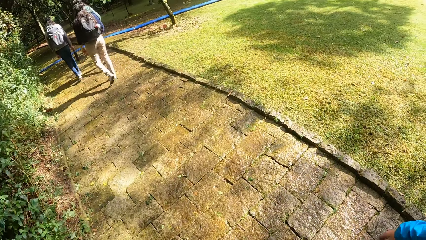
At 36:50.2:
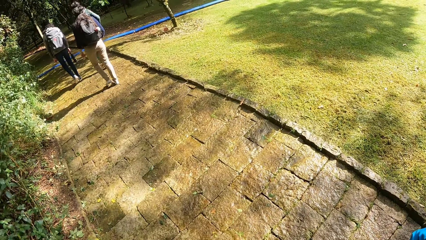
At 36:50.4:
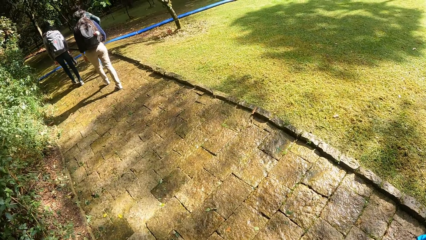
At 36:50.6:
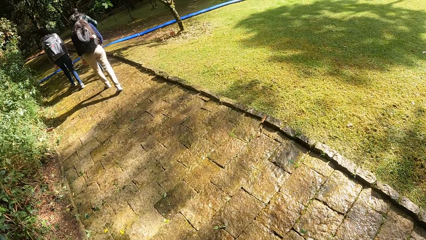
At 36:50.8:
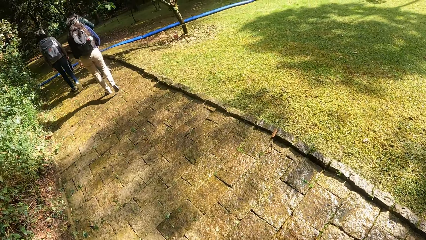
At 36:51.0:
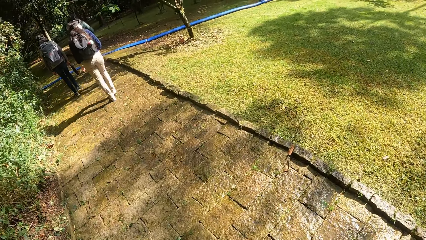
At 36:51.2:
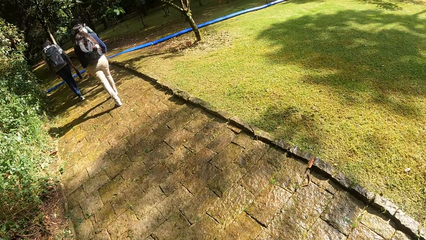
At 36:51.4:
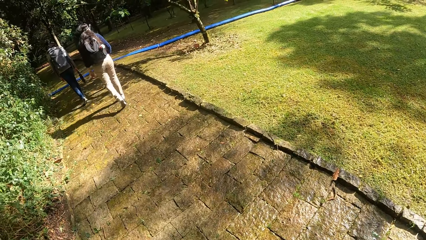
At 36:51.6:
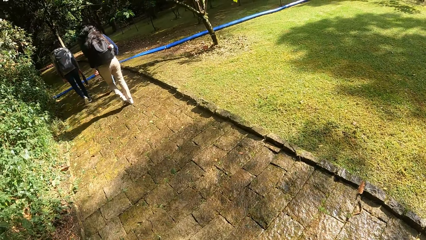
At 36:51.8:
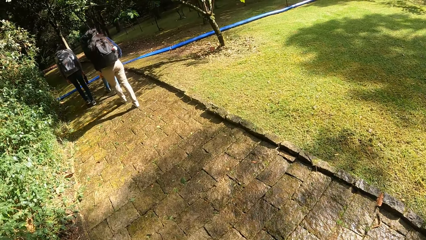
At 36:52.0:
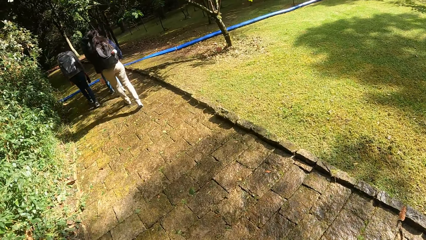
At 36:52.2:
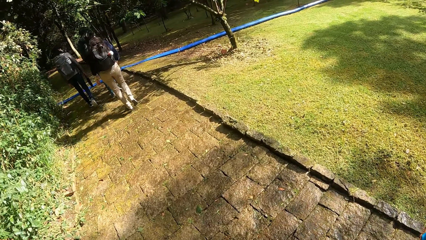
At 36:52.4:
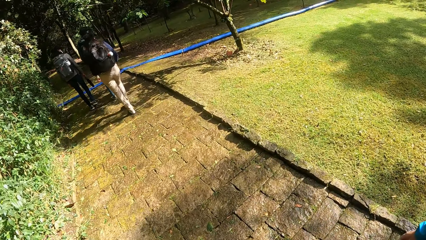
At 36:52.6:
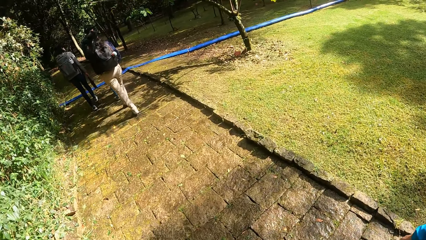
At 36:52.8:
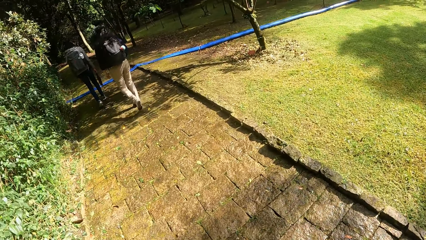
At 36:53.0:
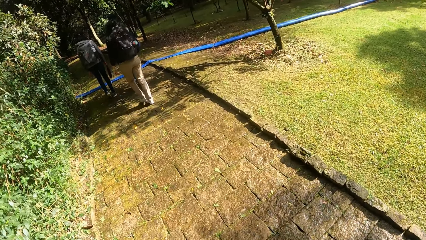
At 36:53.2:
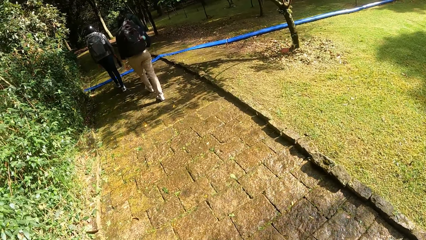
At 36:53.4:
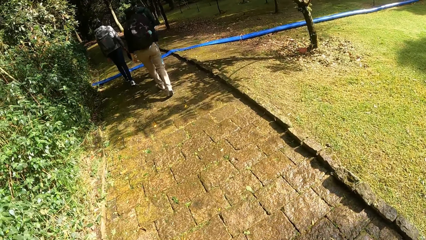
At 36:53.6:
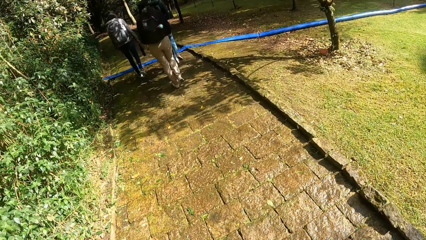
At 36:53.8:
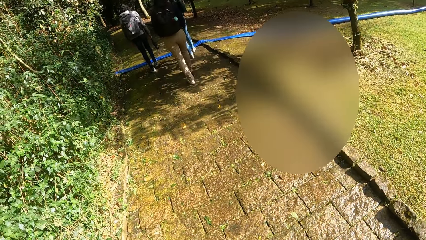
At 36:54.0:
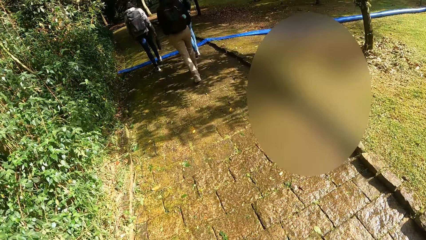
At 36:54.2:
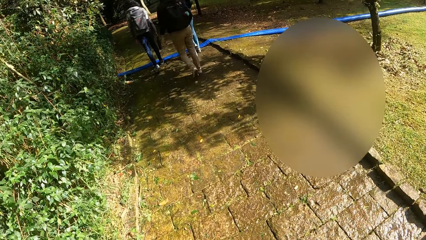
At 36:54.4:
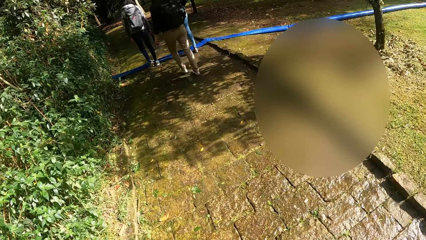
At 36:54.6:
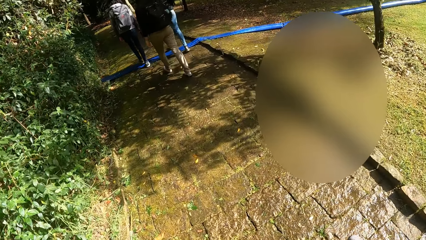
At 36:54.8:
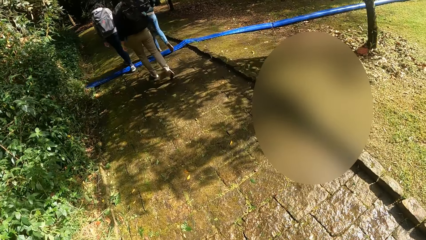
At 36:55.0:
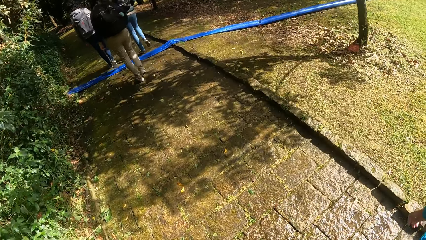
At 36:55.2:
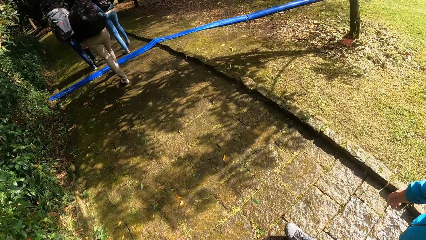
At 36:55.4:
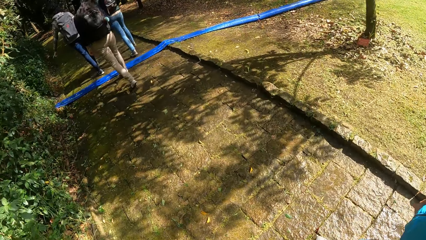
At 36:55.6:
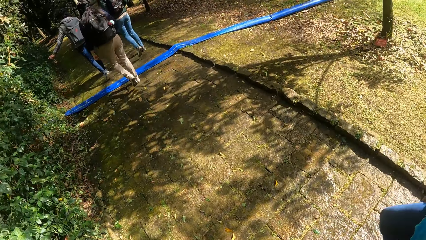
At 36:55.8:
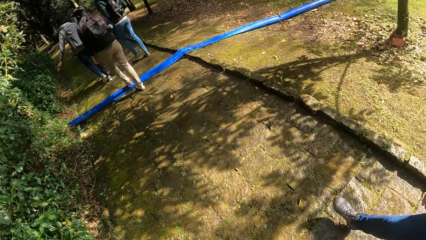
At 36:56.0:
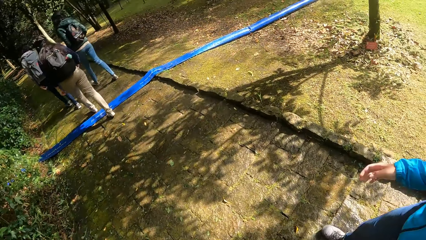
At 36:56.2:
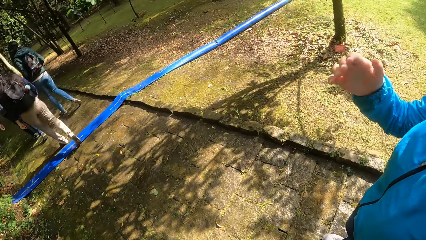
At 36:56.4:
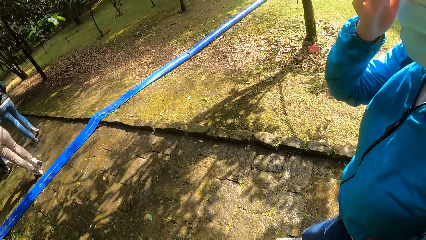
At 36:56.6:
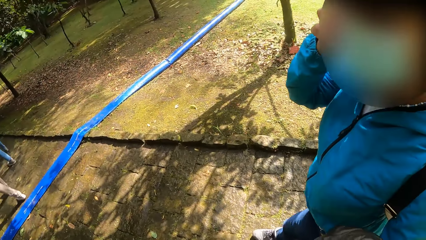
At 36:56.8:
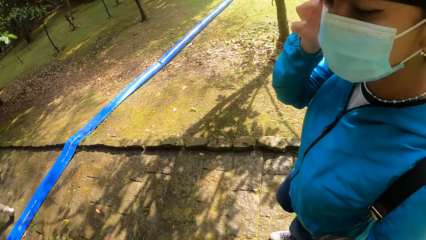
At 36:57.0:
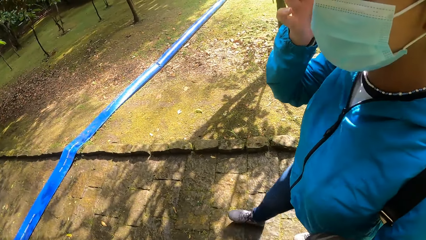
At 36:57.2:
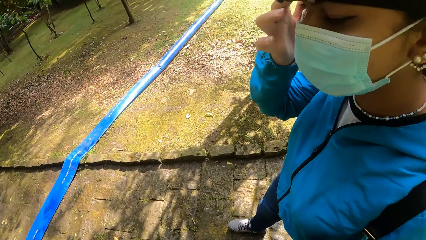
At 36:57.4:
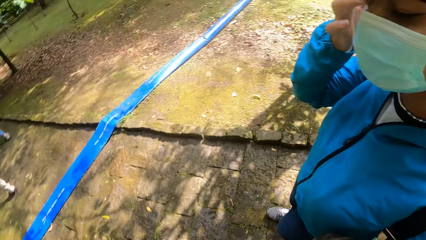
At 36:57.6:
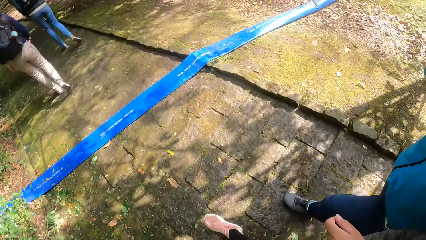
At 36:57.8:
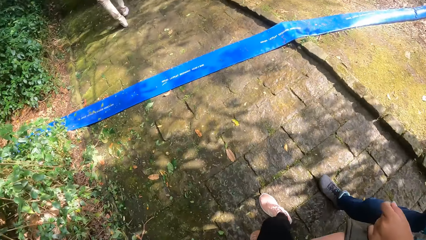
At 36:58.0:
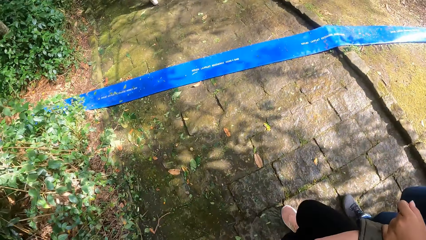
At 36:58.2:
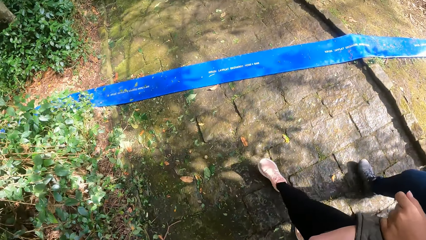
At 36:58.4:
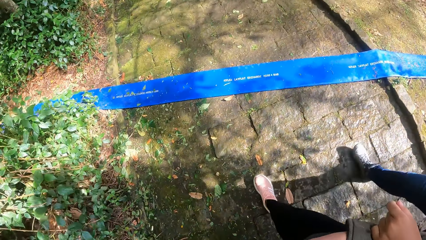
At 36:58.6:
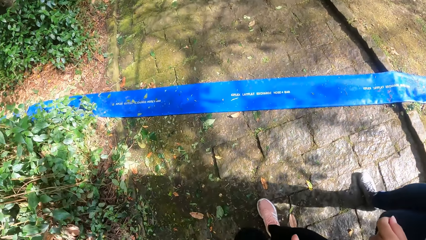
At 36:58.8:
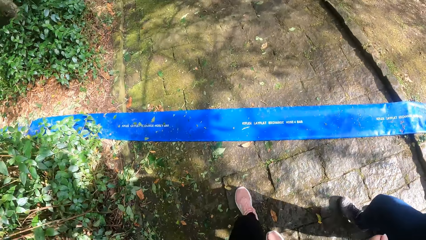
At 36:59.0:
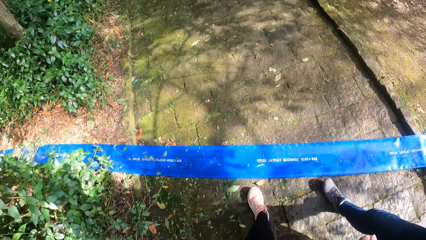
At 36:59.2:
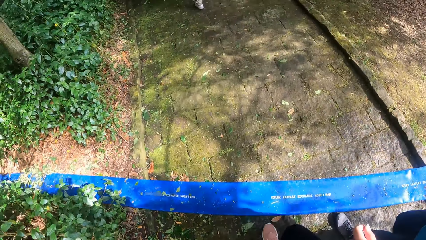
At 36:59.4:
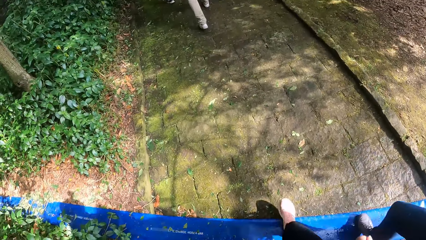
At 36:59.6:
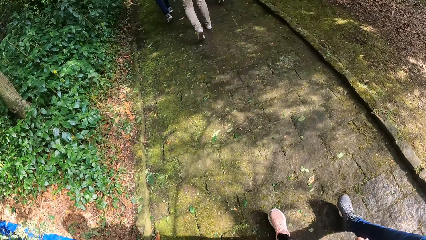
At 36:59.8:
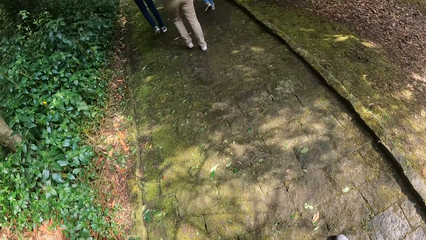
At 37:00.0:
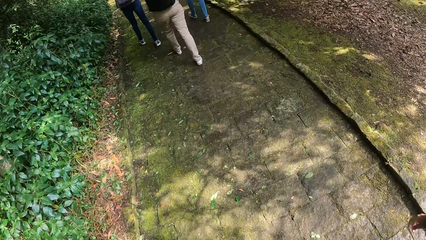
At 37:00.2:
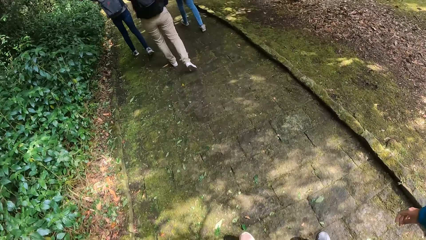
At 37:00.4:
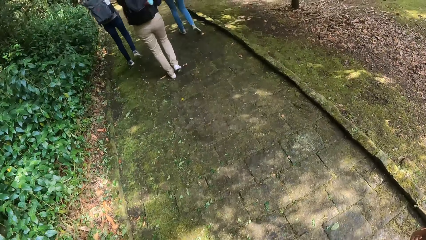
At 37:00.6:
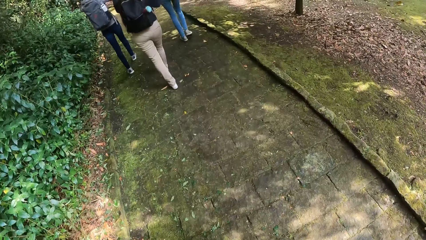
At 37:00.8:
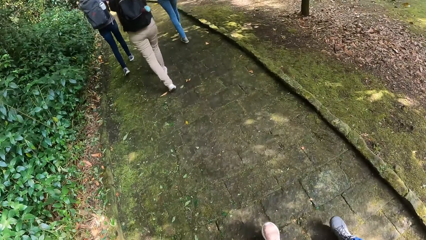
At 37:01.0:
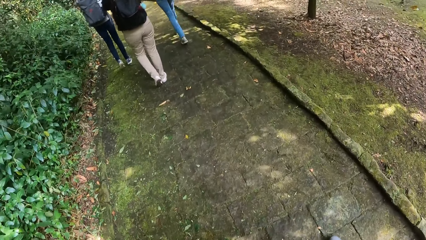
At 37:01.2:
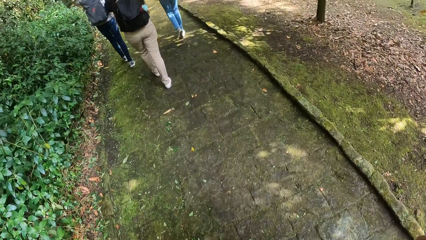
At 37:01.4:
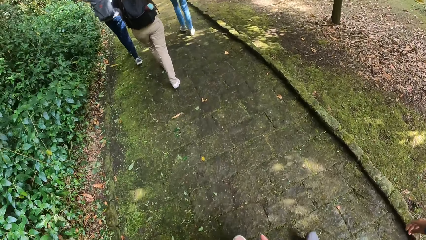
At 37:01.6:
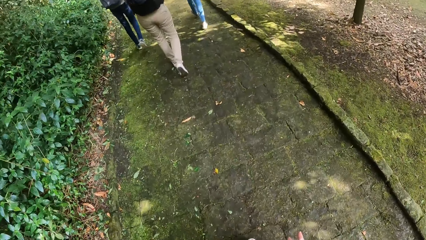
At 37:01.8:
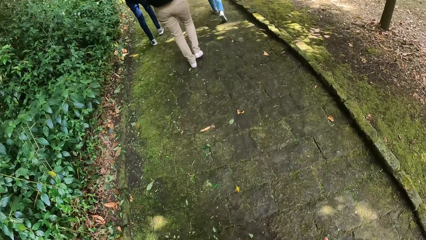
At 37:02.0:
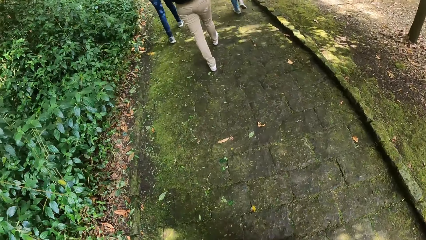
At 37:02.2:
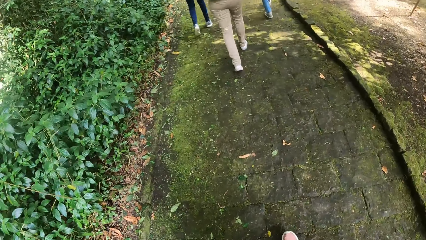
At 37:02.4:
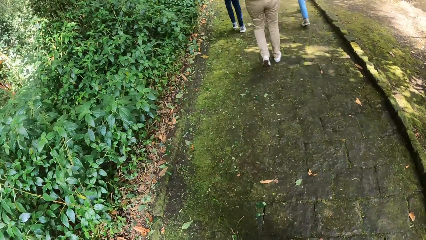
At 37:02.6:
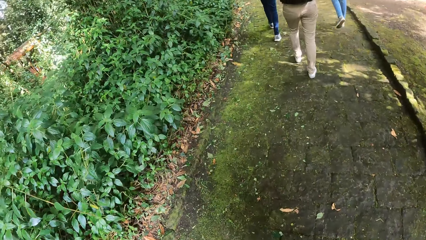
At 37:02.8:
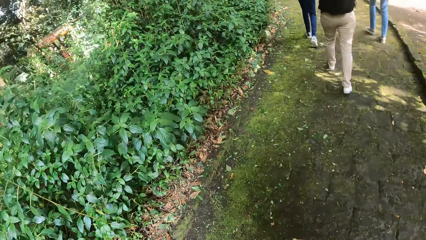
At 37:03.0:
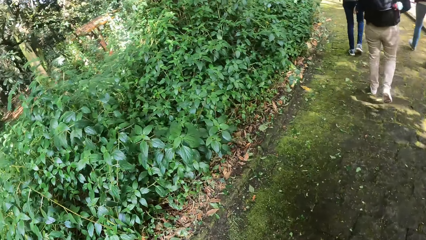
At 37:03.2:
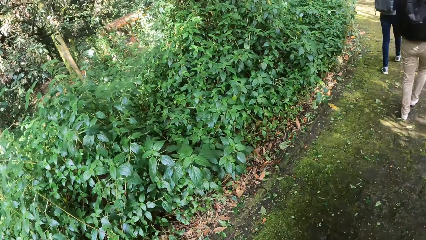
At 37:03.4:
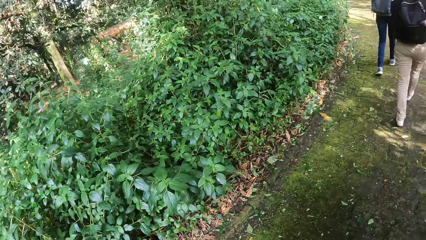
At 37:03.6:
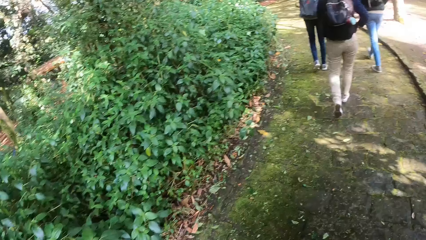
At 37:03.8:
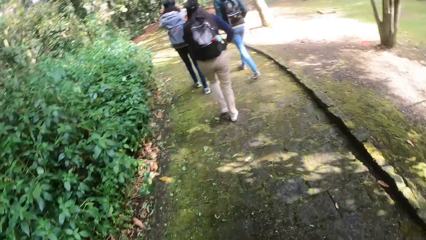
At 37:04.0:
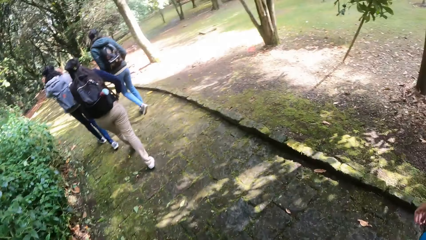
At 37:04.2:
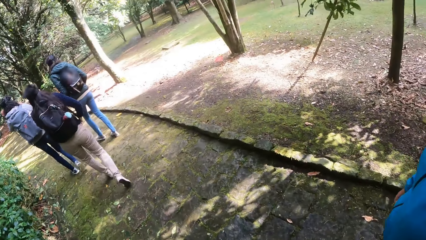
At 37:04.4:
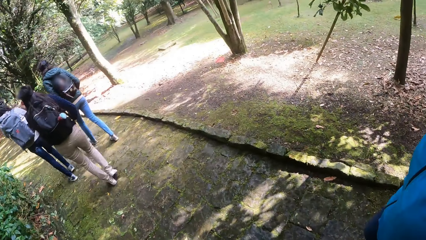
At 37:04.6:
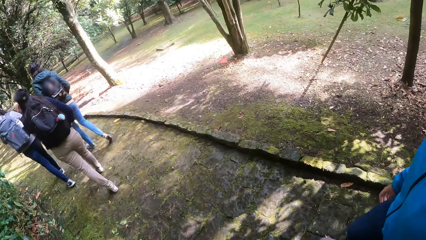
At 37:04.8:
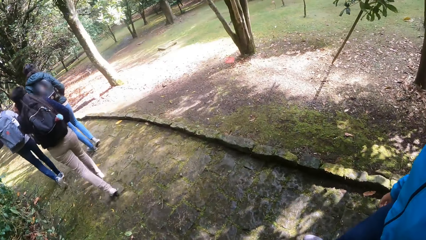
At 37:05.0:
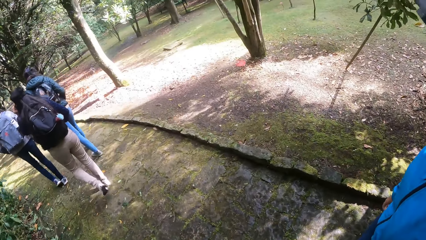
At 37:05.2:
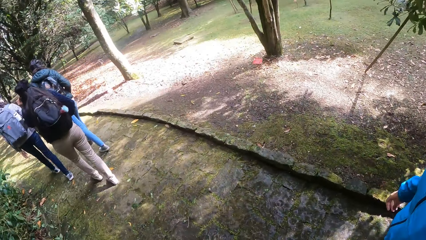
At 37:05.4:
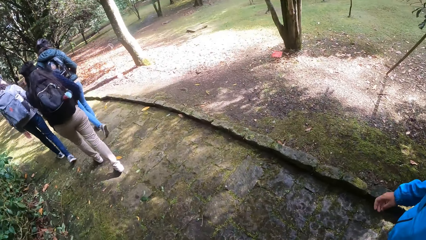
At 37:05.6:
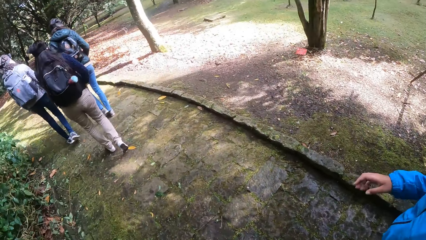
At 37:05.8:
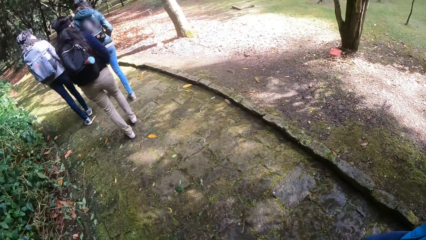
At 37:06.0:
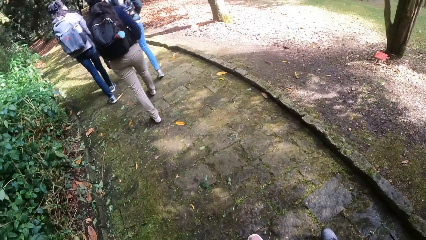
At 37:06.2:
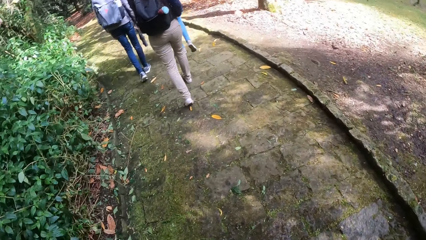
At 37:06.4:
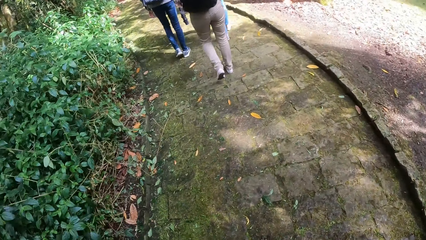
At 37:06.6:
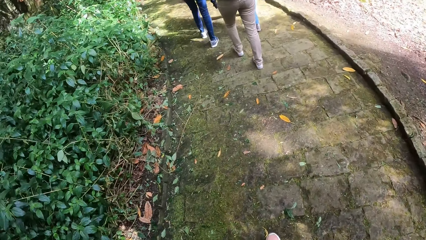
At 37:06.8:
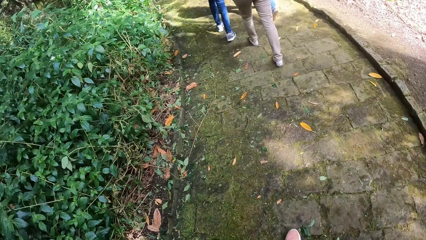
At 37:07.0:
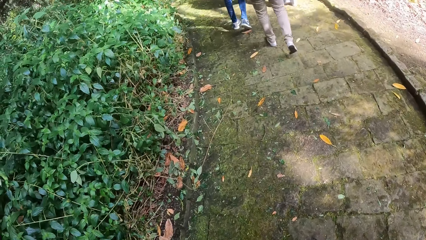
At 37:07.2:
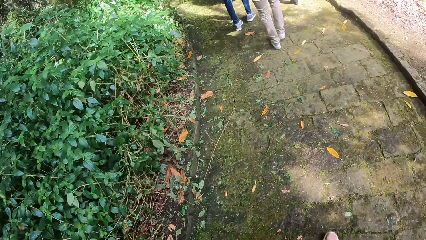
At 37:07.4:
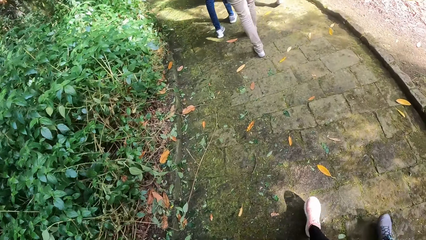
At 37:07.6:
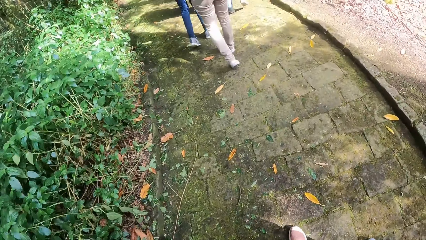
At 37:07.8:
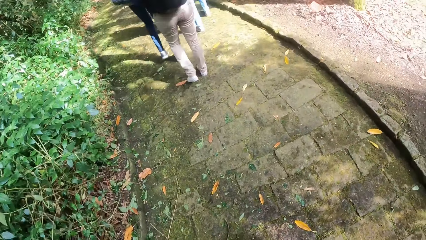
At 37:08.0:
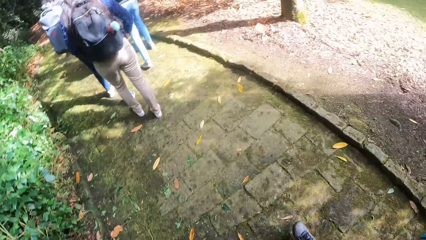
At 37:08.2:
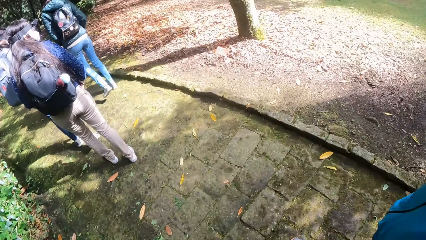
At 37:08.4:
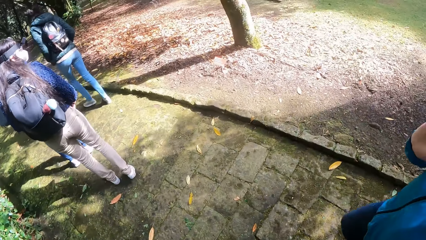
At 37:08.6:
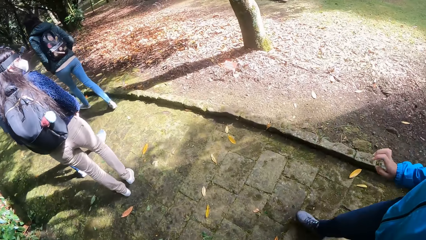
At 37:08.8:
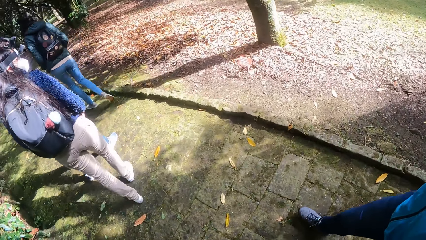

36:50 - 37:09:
A woman adjusts her hair with her right hand.
